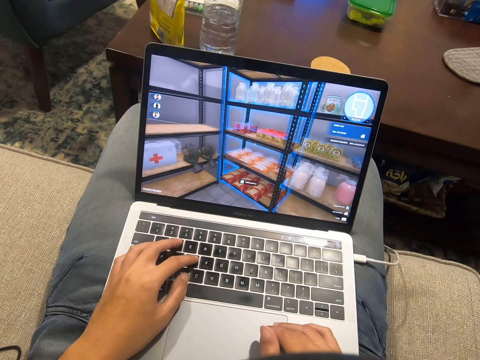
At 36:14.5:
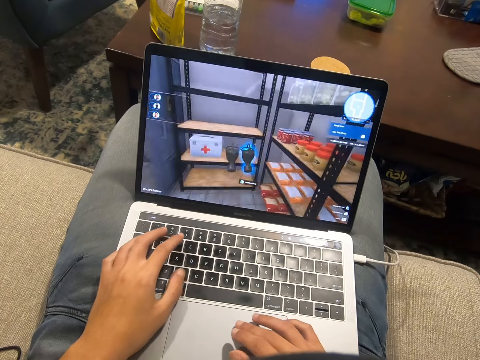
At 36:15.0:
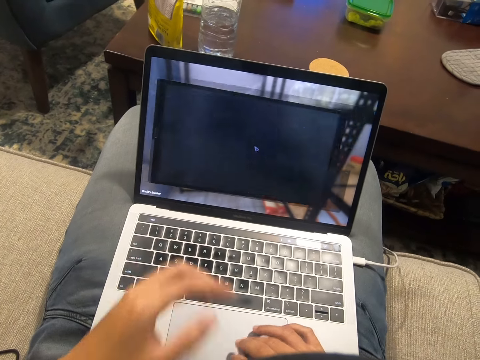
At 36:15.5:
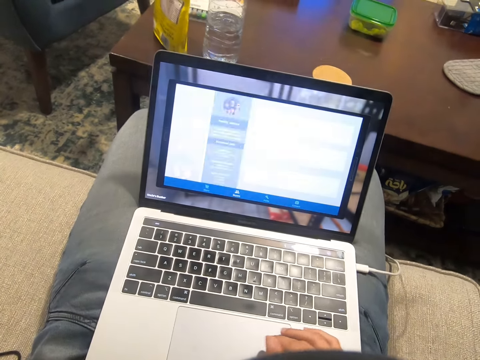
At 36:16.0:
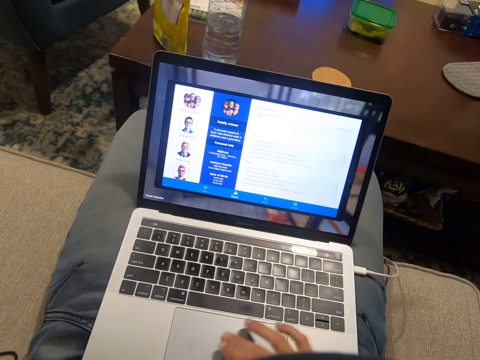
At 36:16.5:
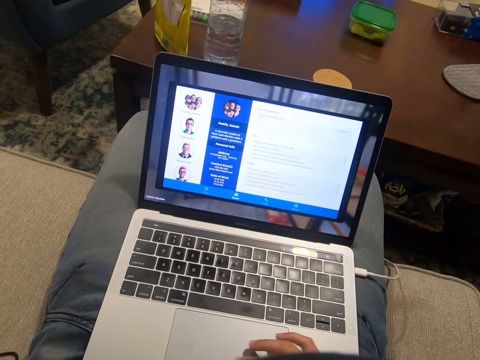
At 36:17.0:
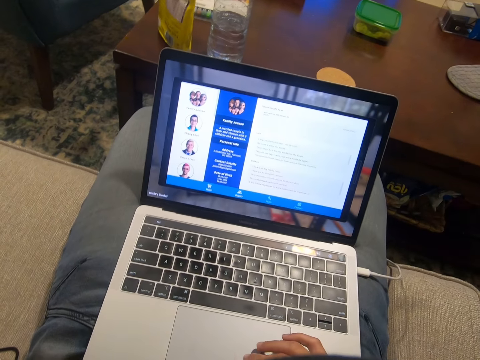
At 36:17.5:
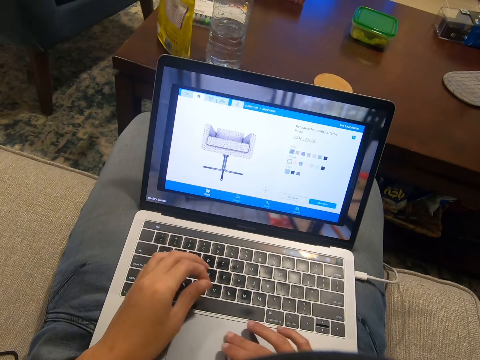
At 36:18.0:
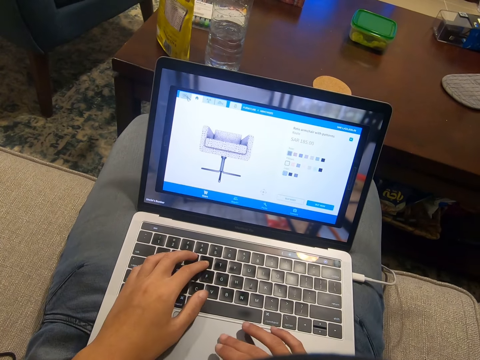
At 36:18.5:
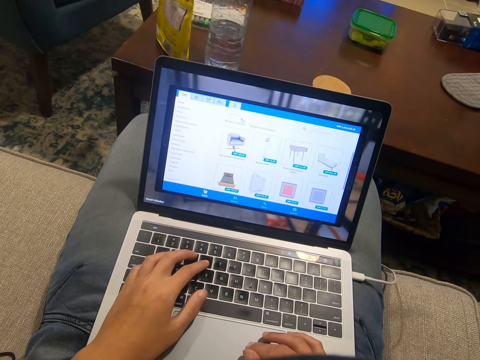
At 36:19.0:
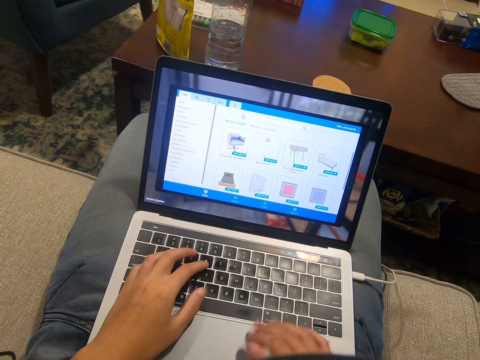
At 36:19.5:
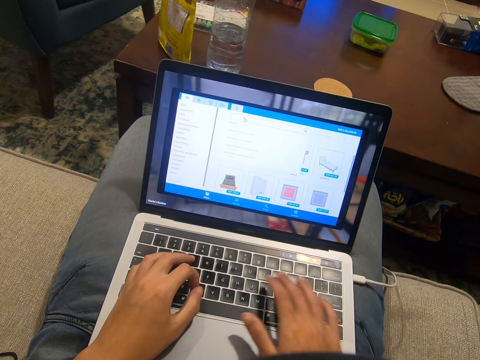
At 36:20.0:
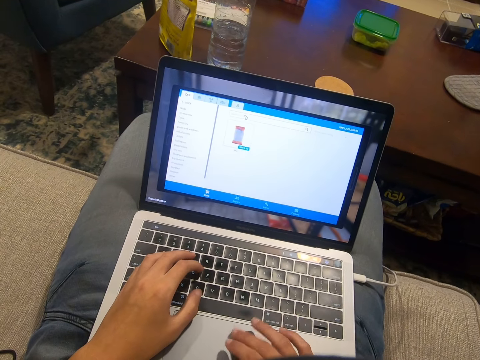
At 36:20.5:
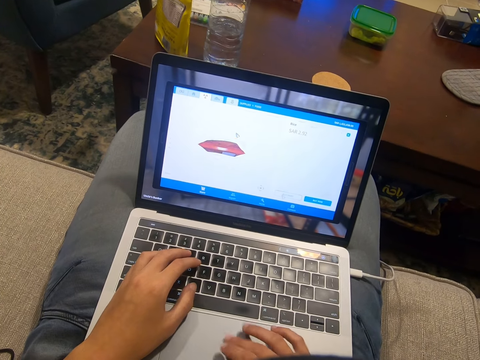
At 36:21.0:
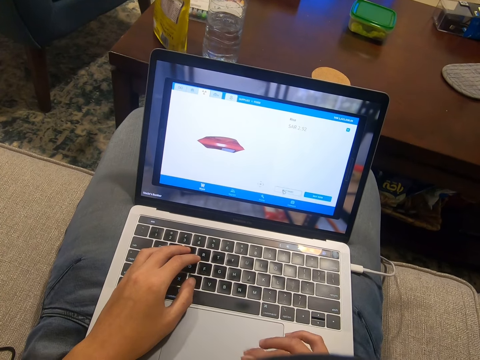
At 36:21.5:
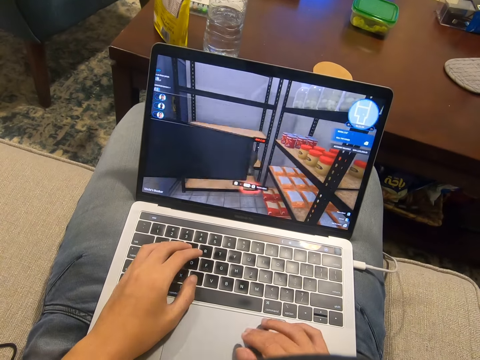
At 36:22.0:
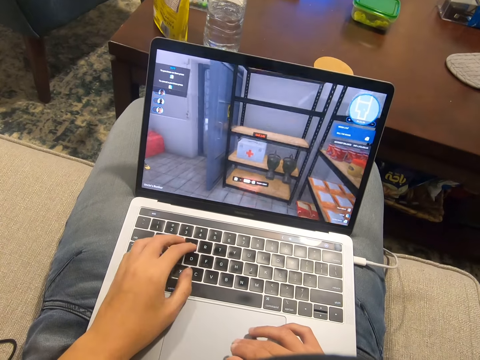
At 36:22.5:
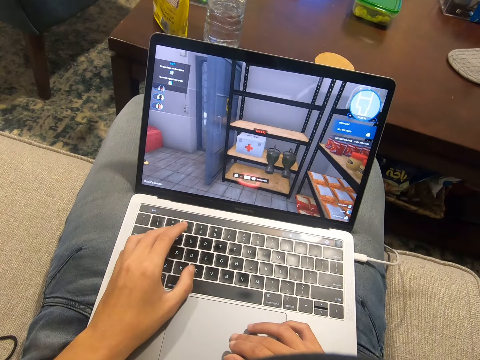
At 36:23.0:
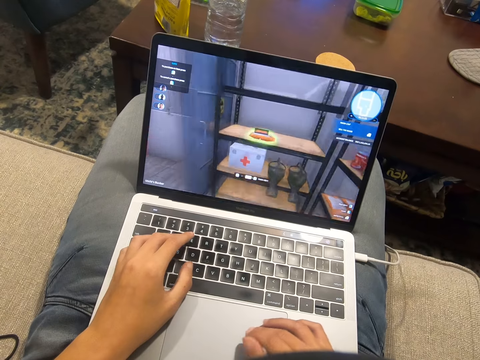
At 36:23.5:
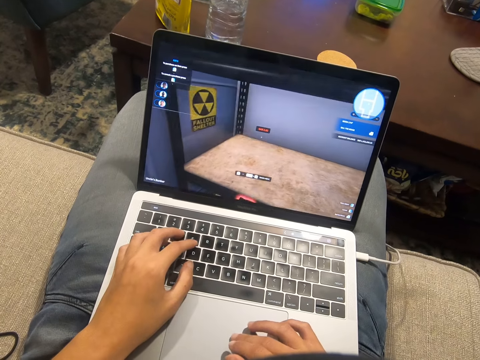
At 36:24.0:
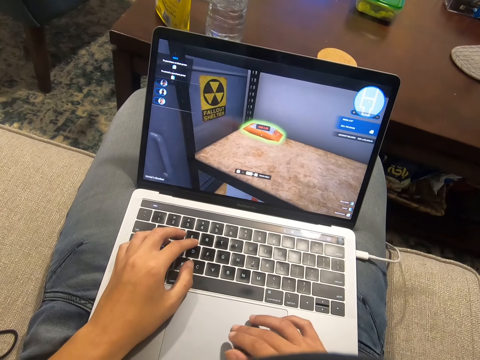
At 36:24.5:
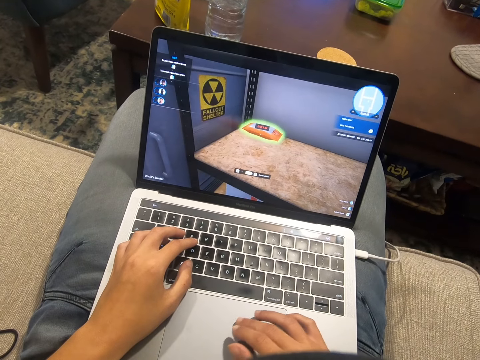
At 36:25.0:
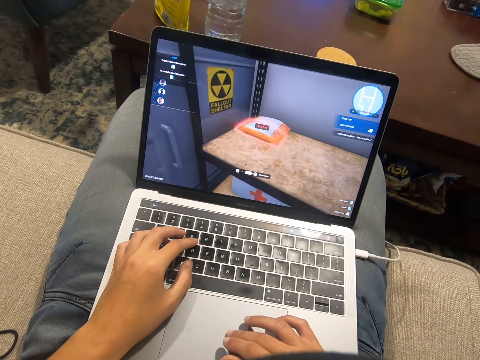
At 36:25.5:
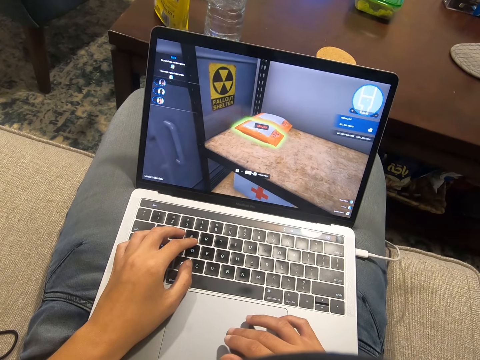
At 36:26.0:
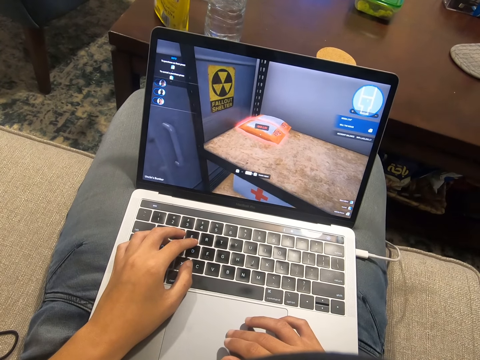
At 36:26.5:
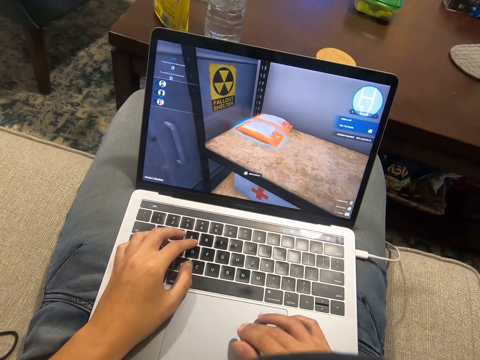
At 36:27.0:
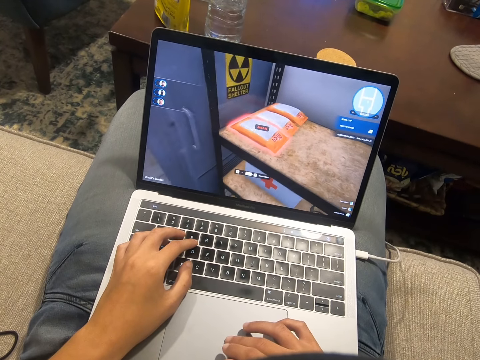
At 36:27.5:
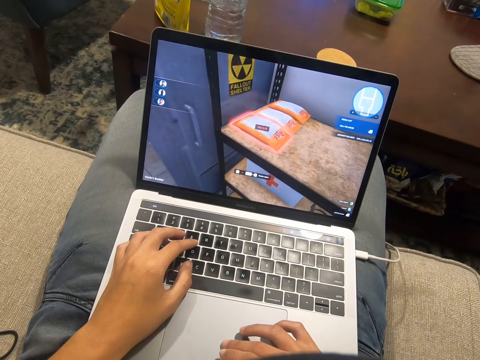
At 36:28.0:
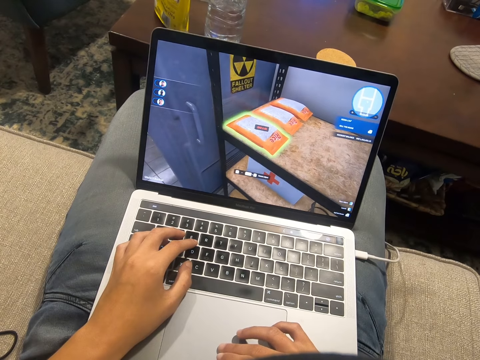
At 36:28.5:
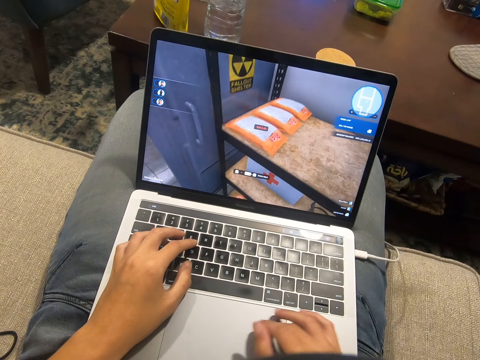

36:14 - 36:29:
The camera wearer looks at the computer. They play a computer game.

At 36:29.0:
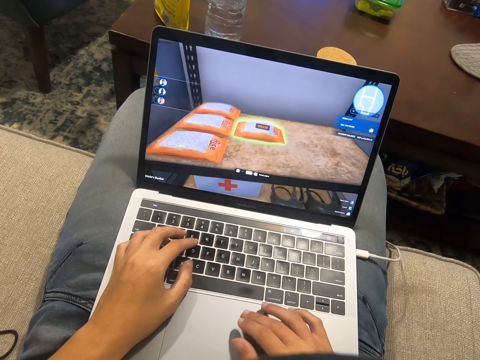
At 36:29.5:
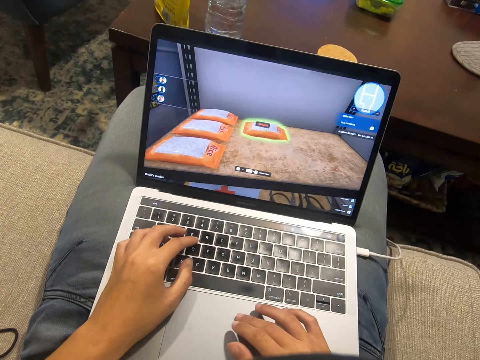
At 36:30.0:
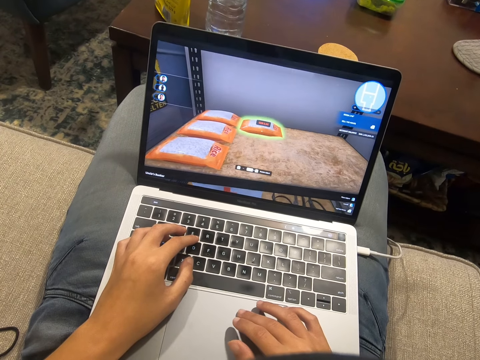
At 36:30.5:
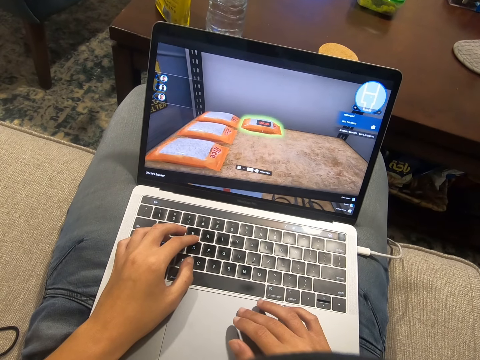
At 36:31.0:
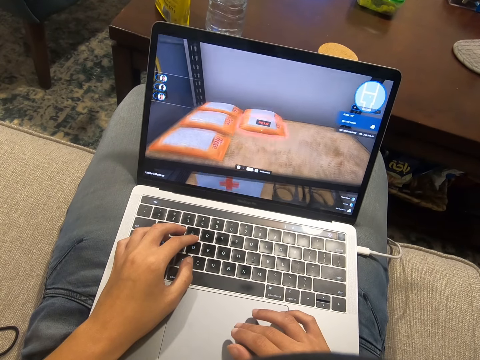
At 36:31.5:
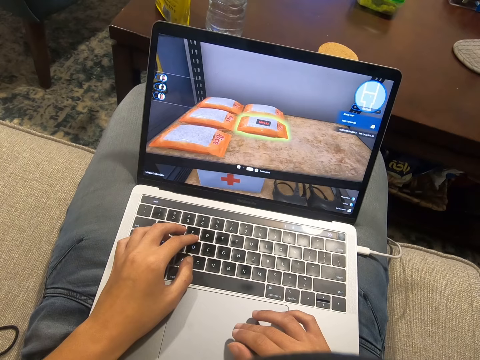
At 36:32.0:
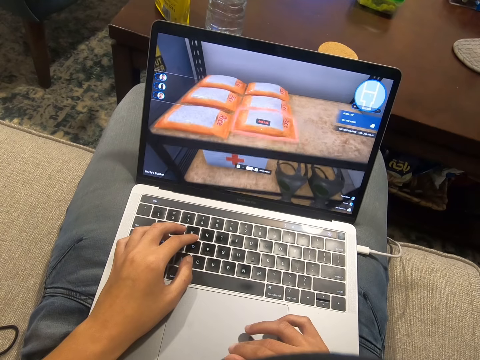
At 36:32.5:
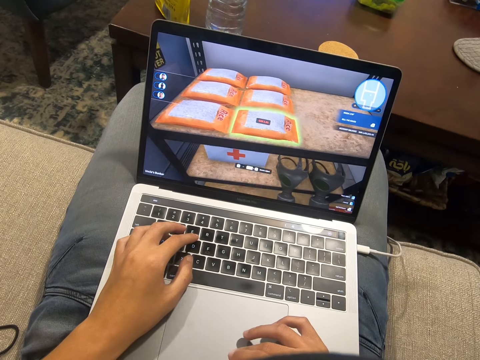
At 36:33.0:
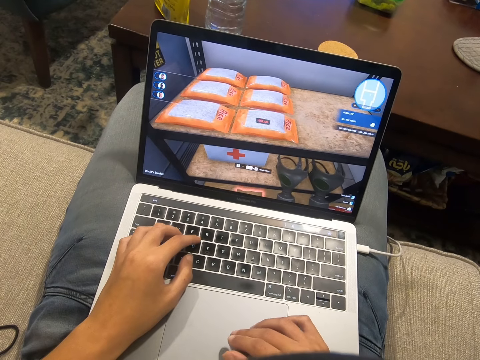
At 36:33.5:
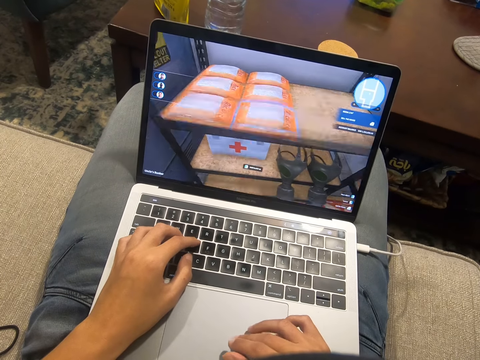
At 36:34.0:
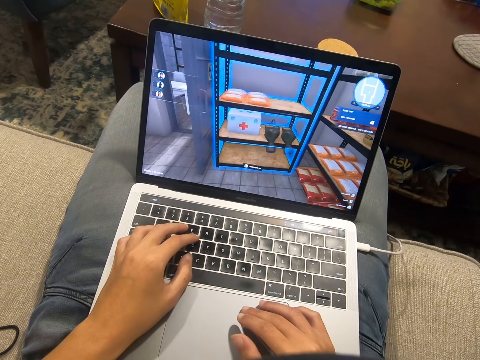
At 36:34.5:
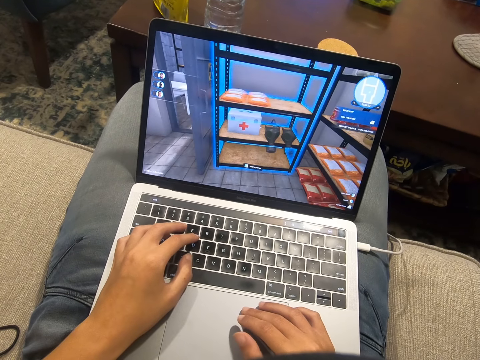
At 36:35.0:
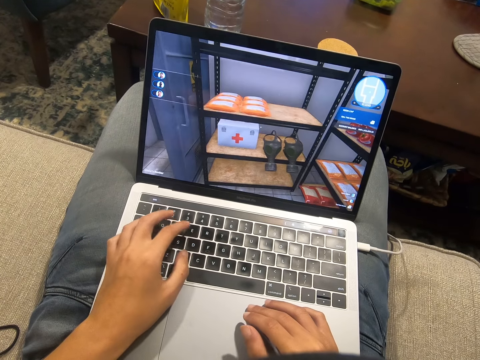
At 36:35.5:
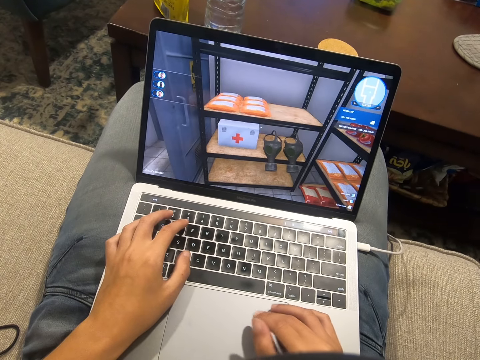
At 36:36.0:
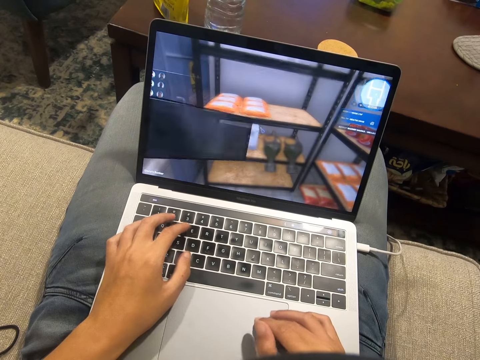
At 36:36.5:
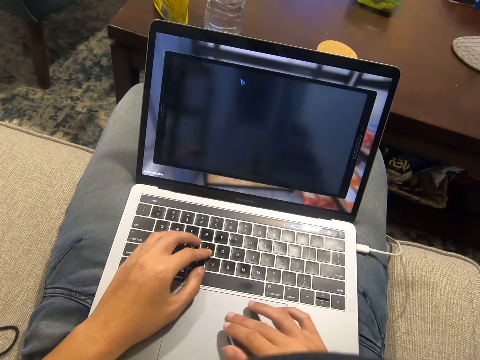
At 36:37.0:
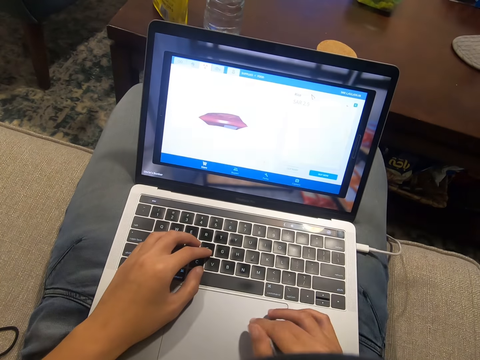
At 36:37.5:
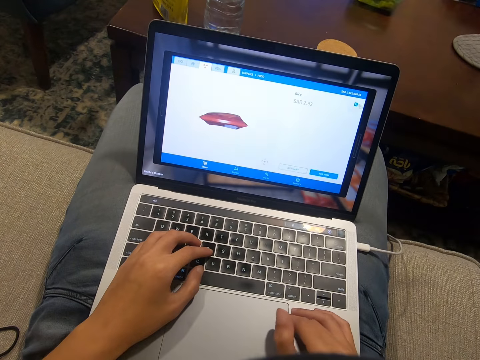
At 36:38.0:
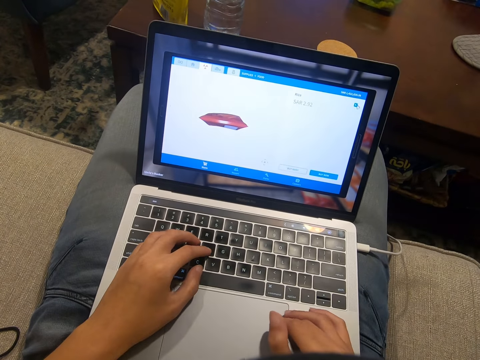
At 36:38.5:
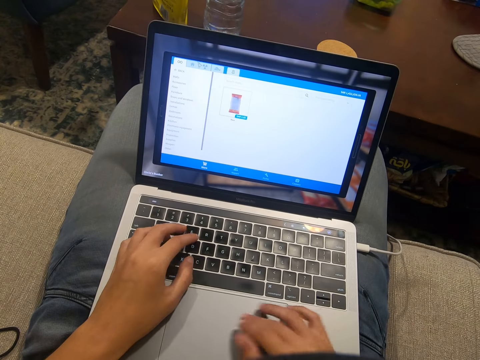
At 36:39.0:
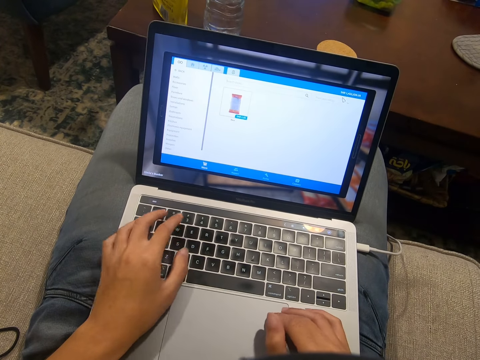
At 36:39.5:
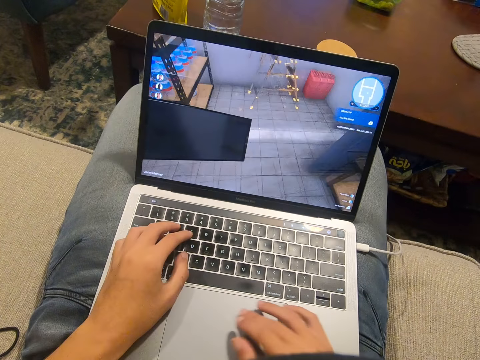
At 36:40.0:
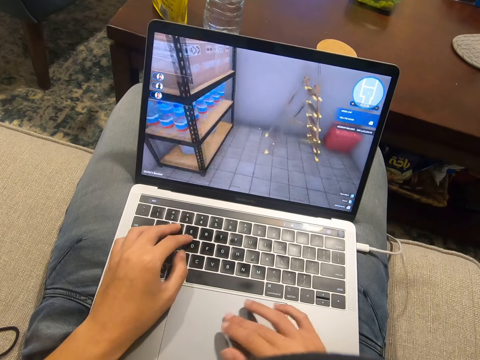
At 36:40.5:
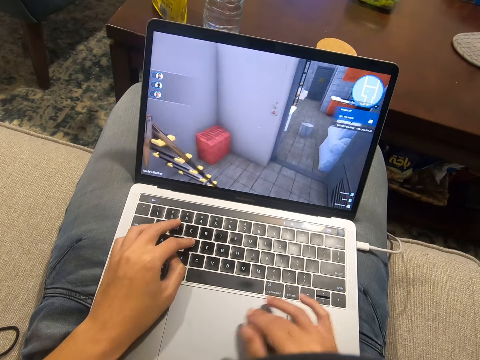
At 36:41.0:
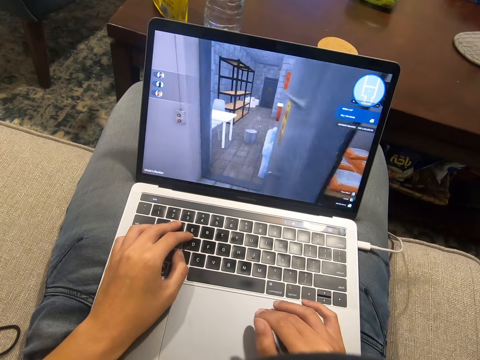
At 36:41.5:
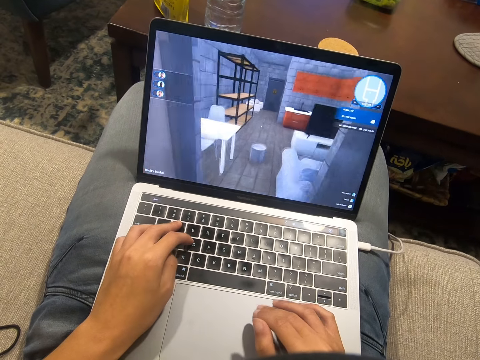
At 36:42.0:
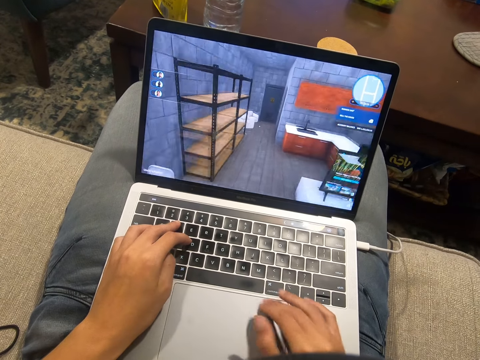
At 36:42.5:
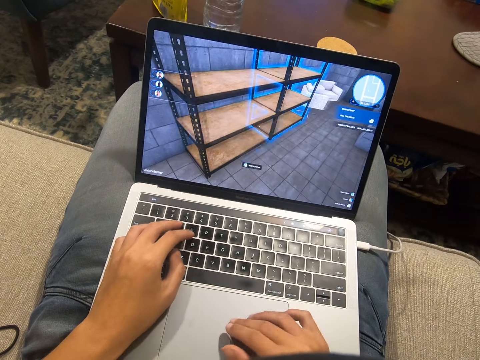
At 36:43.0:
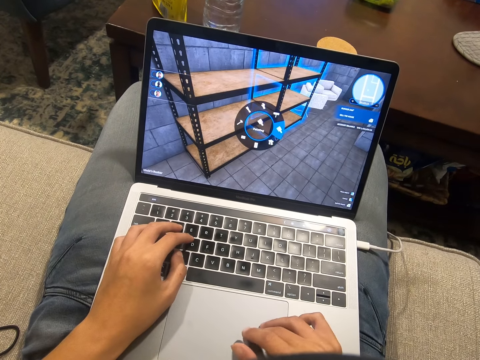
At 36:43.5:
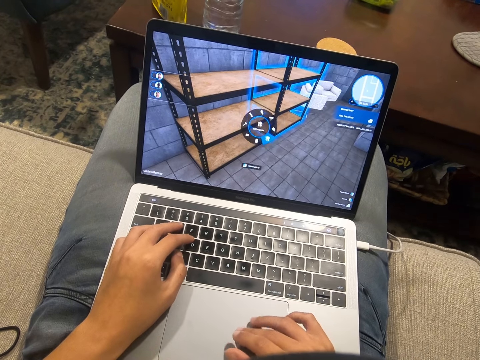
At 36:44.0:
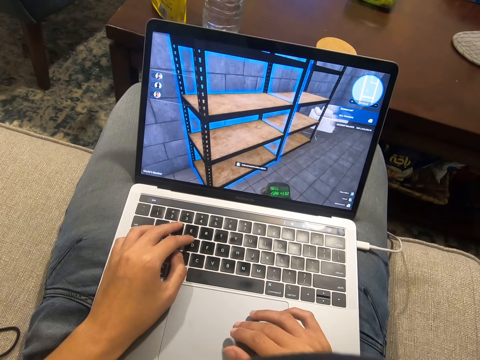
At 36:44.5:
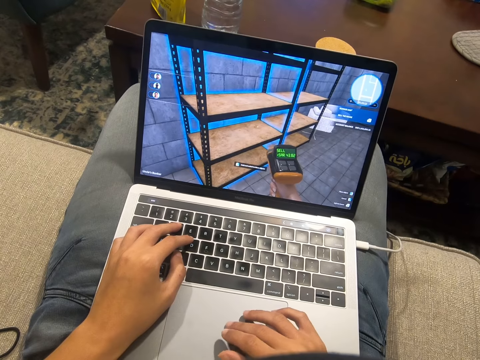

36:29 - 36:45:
The camera wearer looks at the computer. They play a computer game.
